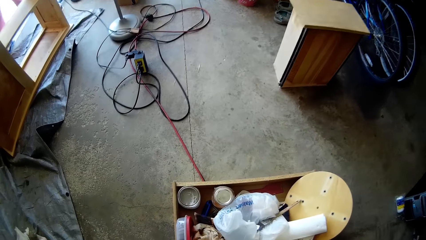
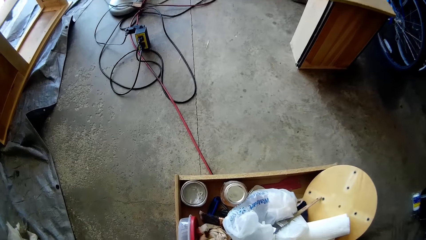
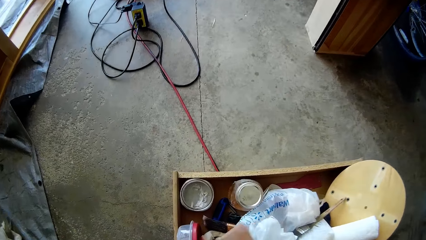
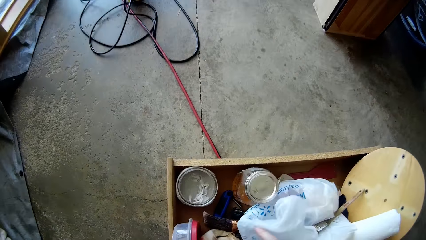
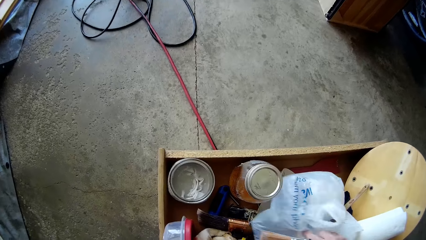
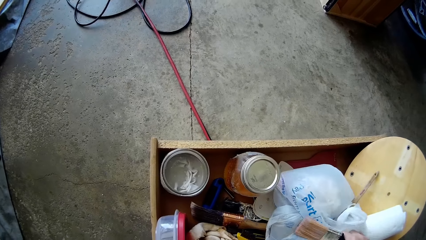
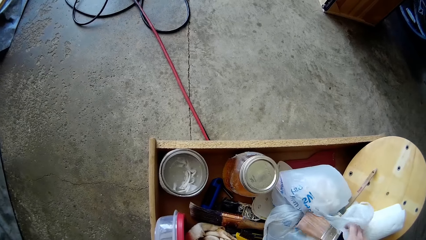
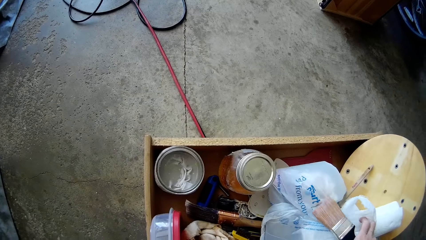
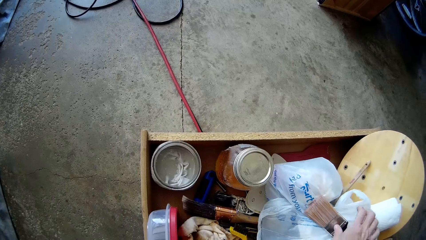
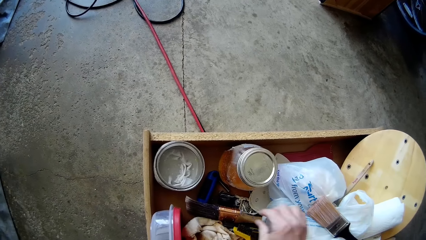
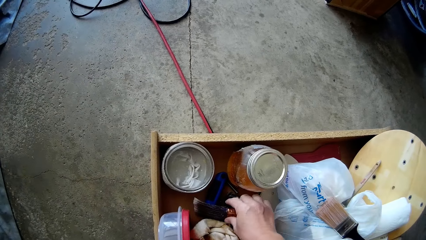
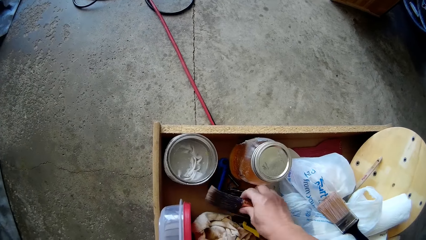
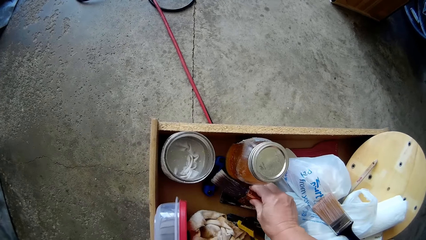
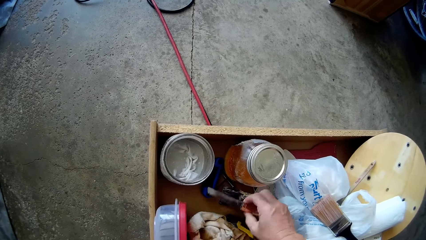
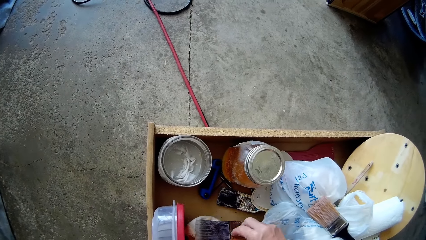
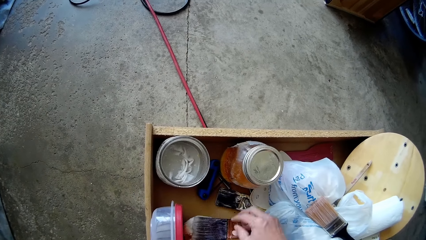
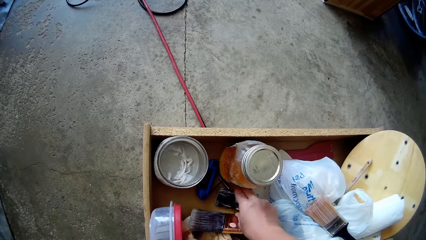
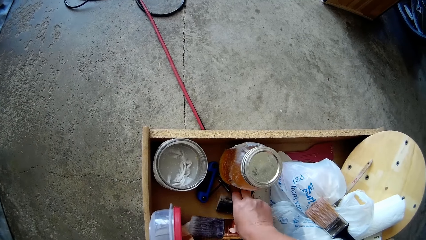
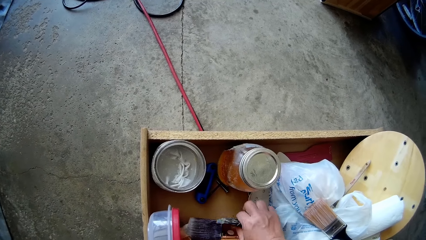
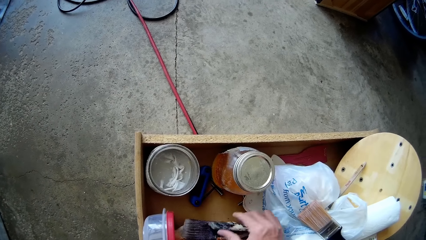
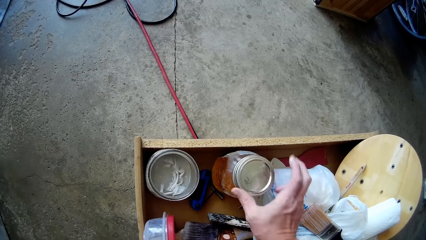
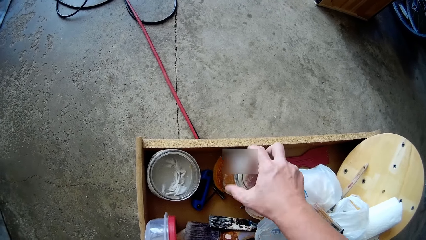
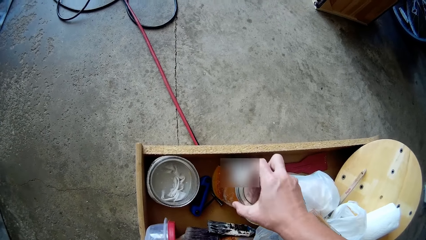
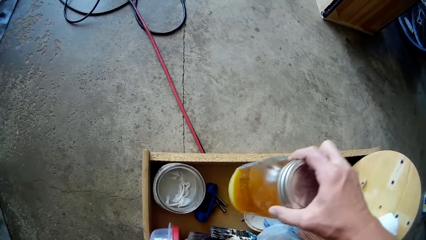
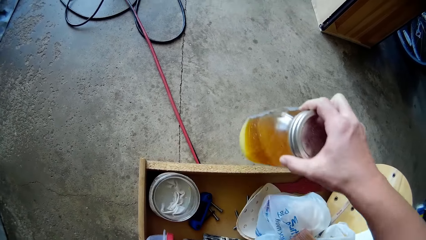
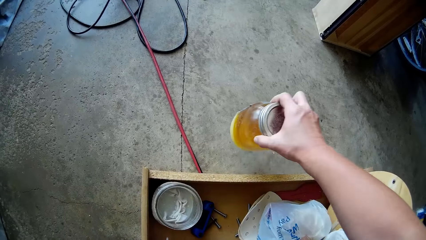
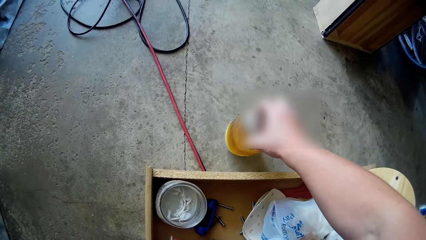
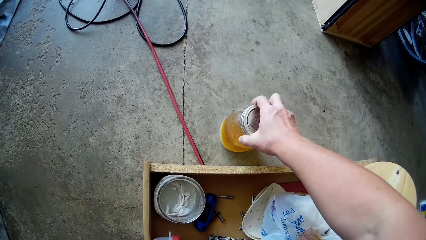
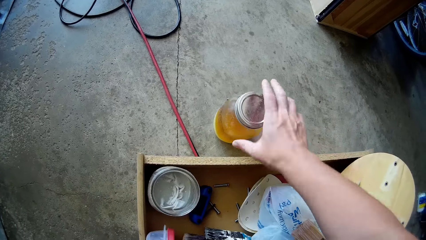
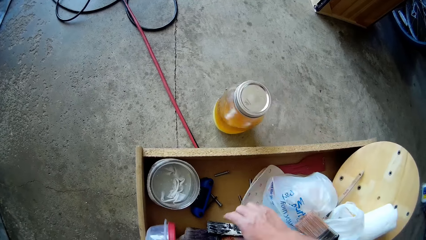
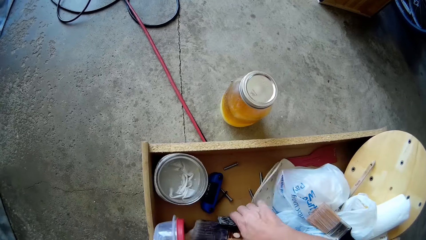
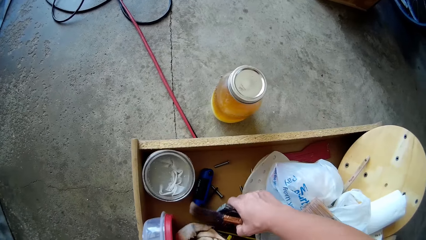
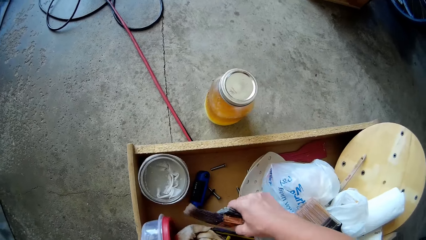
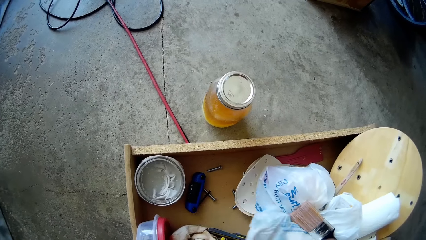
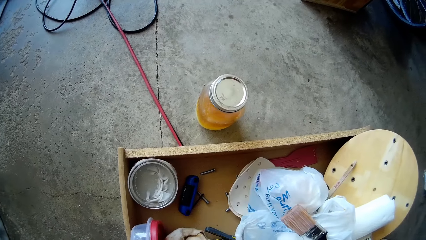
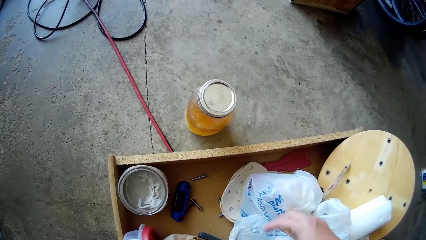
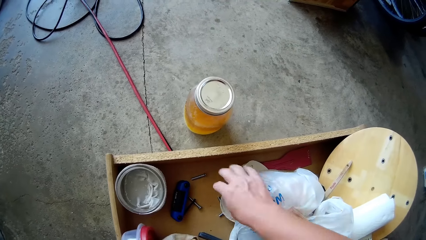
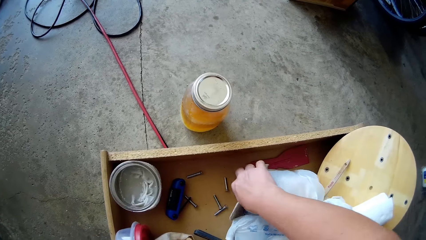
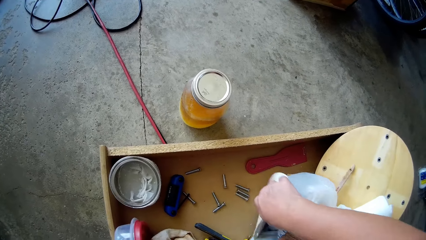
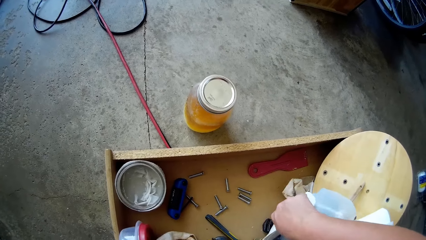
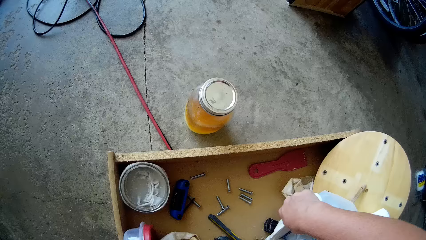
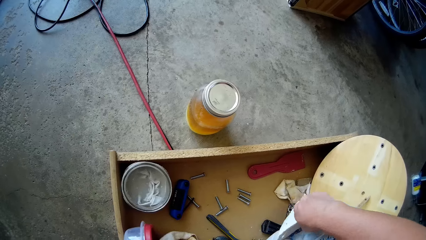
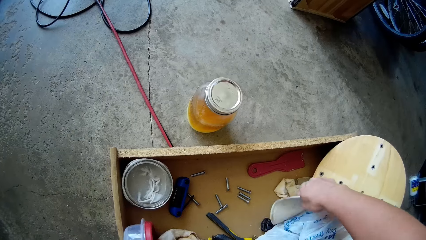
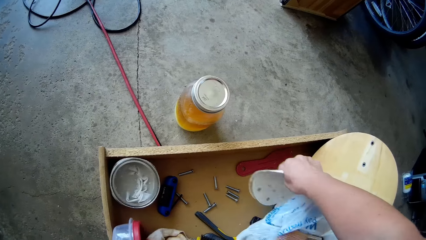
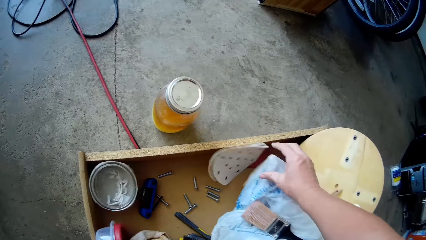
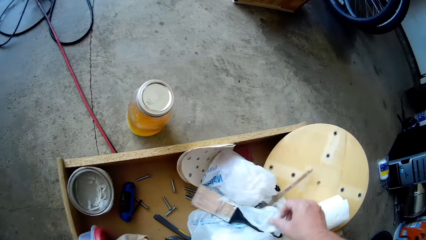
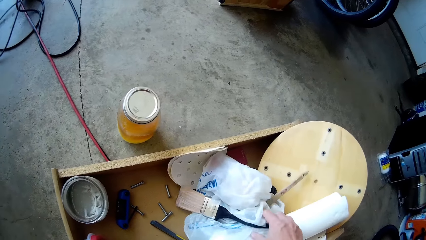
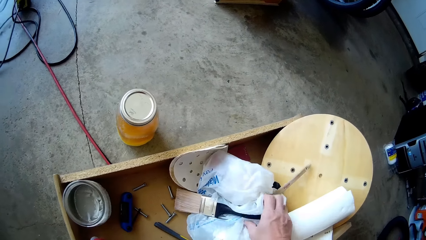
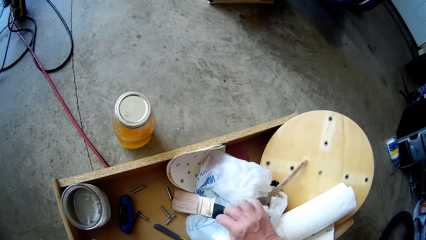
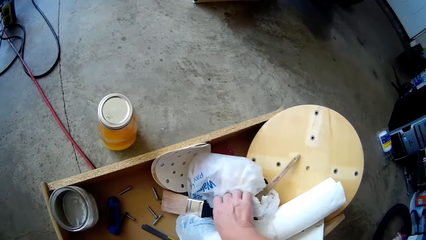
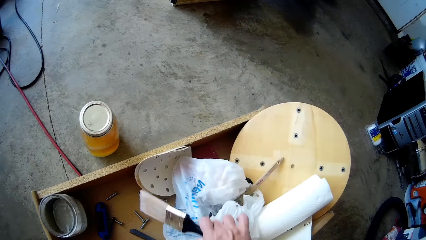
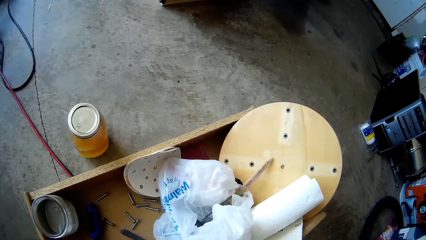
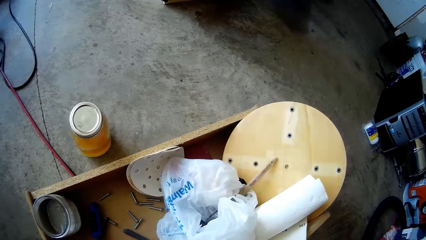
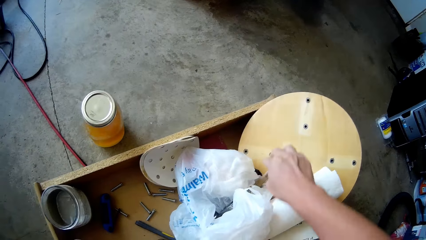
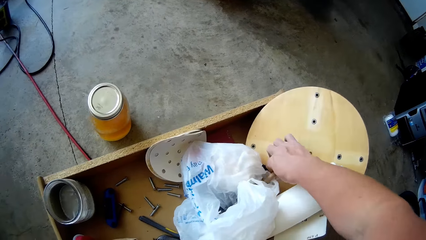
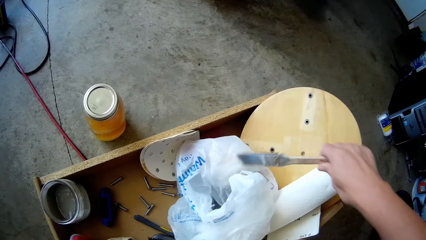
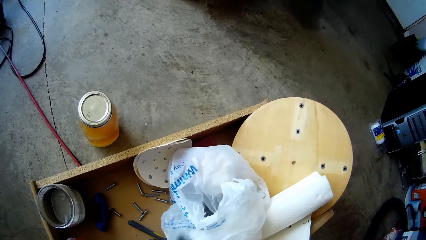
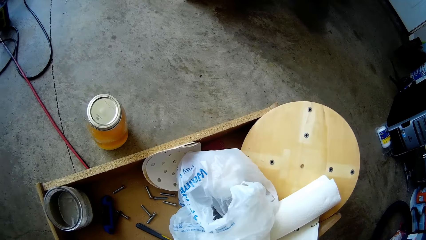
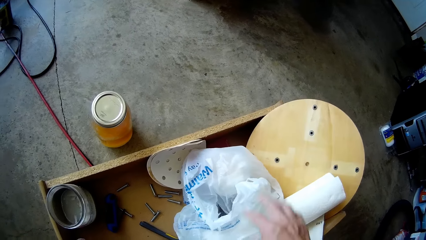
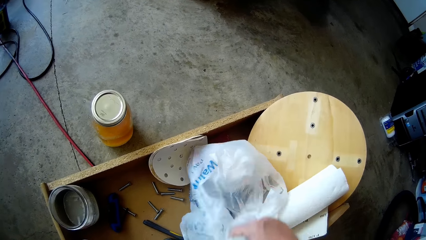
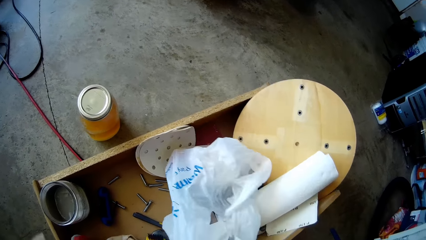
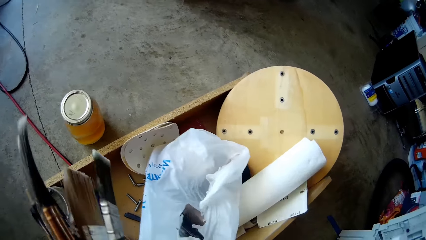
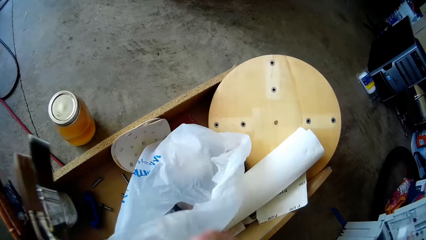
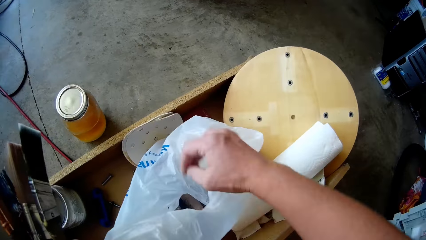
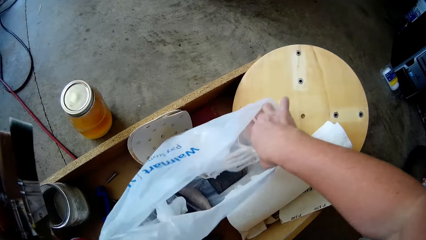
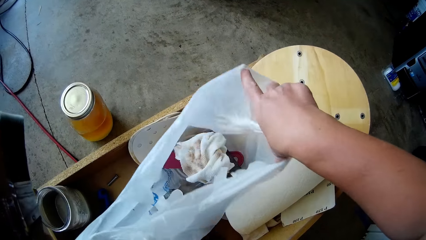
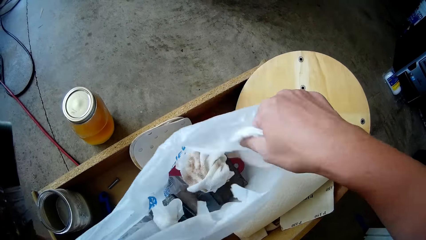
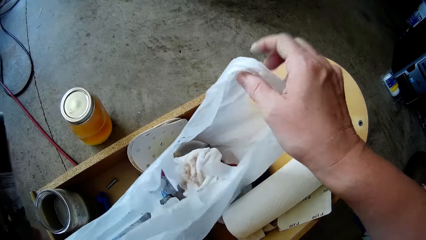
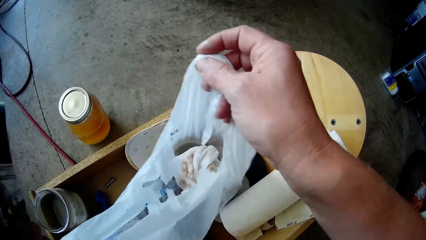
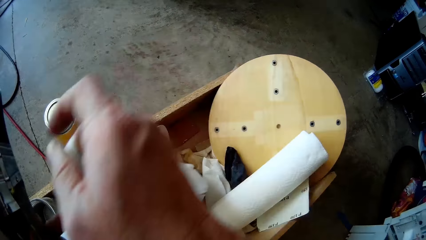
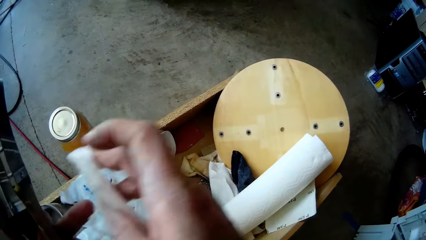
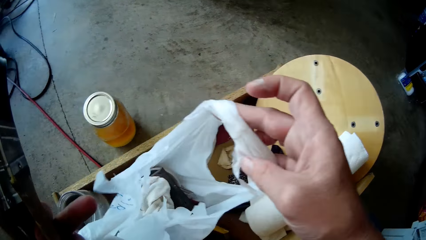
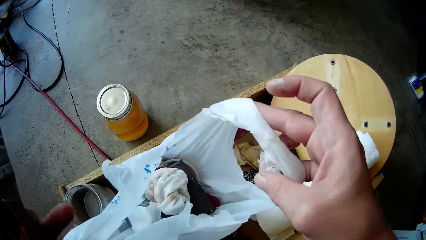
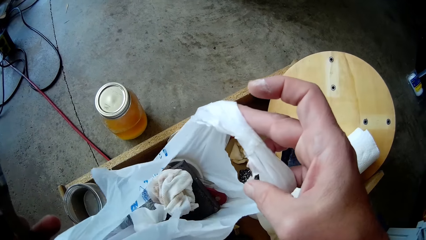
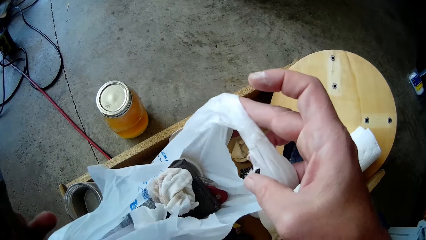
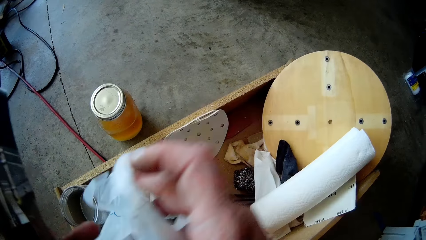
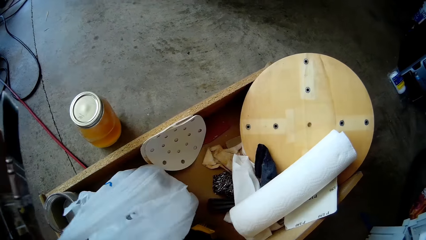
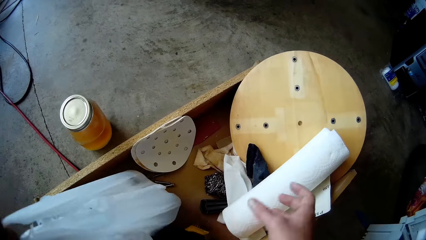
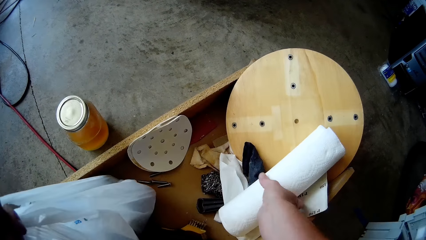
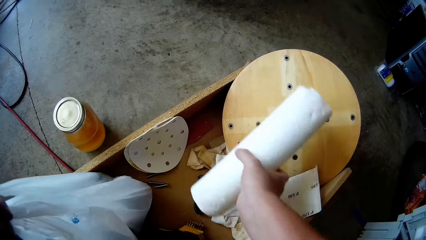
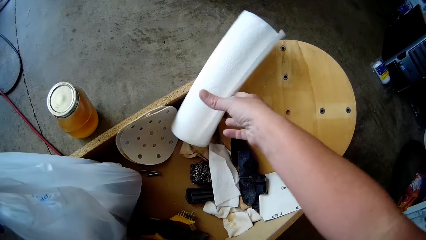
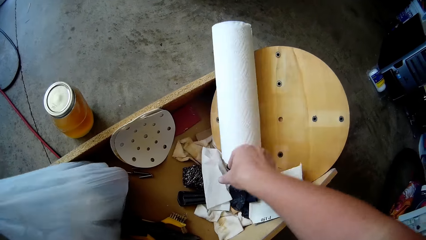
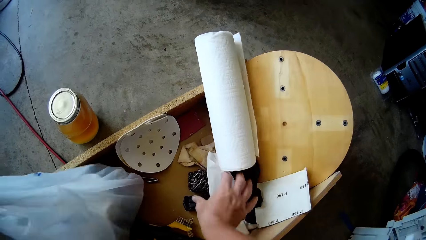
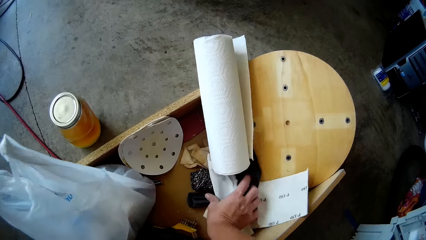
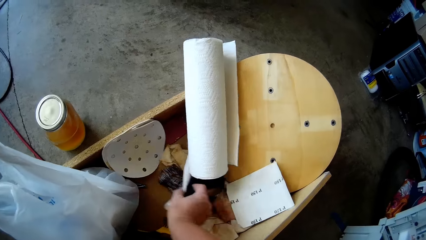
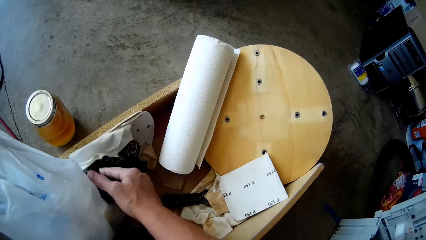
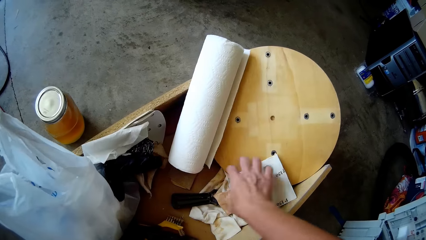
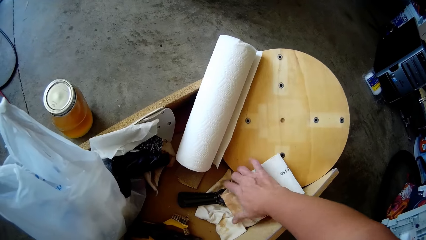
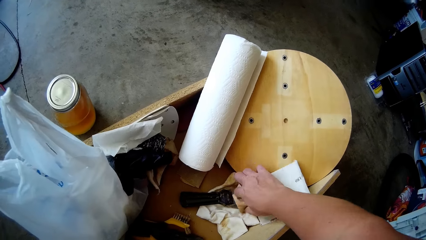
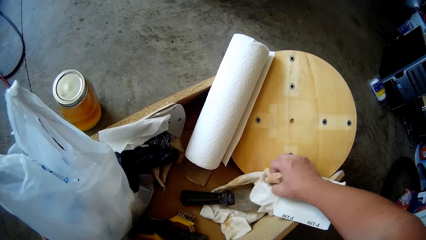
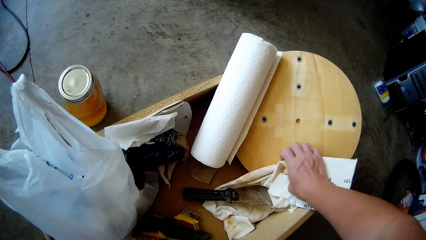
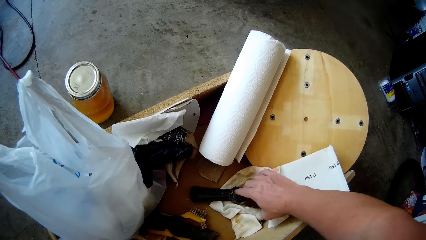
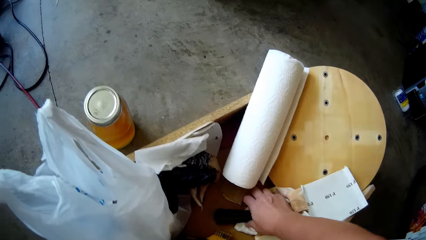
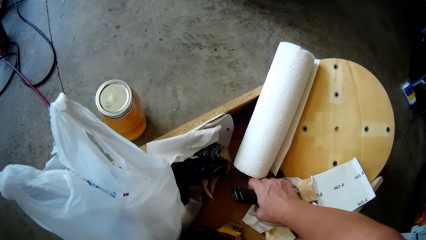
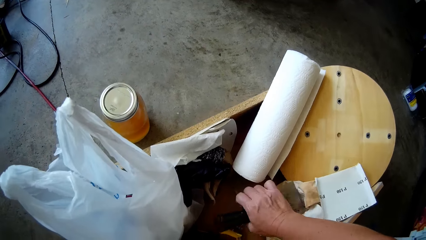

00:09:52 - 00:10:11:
The camera wearer interacts with the girl. She adjusts the nylon and paintbrush in the drawer with her right hand. She touches the polythene bag. She drops the paintbrush. She moves a paintbrush in the drawer with her right hand. She moves another paintbrush in the drawer with her right hand. She moves a container from the drawer to the floor with her right hand. She moves both paintbrushes in the drawer with her right hand. She picks up a paintbrush. She adjusts two papers in the drawer with her right hand. She moves something. She moves the polythene bag. She picks the second paintbrush from the drawer with her right hand. She picks the first paintbrush with her right hand. She holds the nylon with both hands. She looks at the polythene bag. She holds the nylon with her left hand. She adjusts a tissue paper in the drawer with her right hand. She moves a roller. She adjusts a paper and a rag in the drawer with her right hand. She interacts with the girl. She moves papers. She adjusts another paper and a rag in the drawer with her right hand. She touches the cloth. She adjusts a scraper in the drawer with her right hand.
